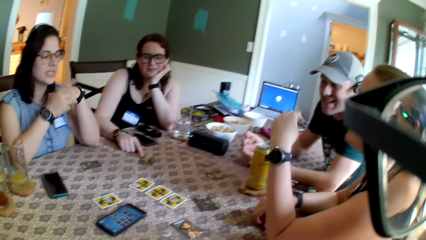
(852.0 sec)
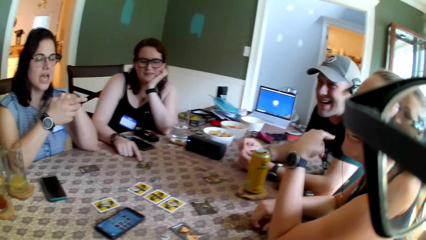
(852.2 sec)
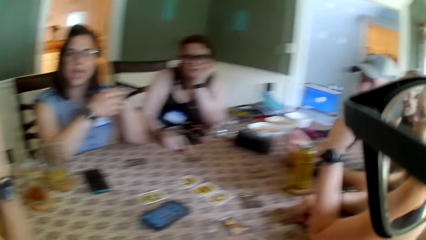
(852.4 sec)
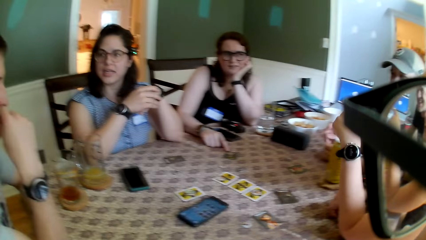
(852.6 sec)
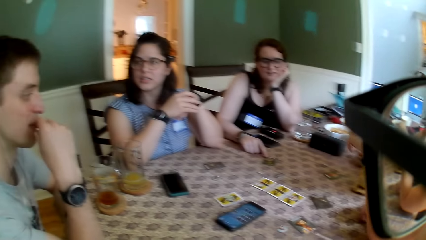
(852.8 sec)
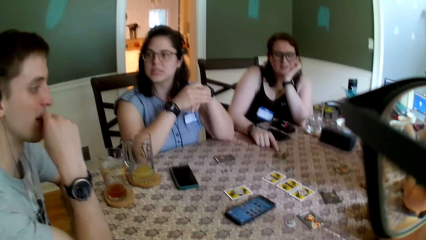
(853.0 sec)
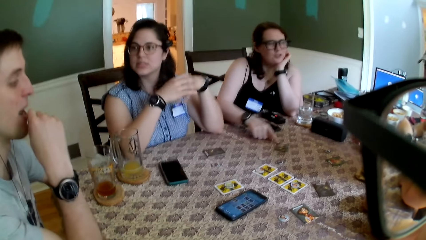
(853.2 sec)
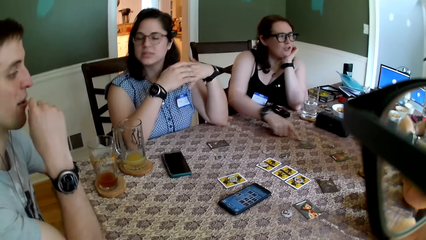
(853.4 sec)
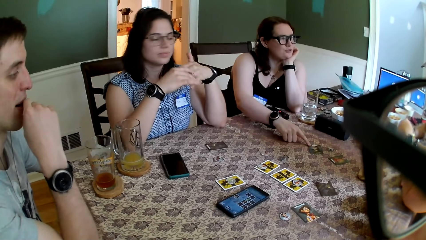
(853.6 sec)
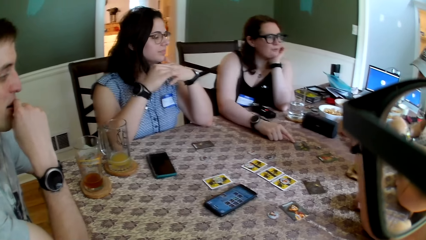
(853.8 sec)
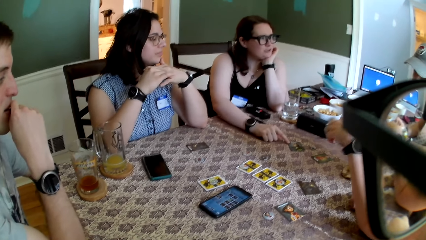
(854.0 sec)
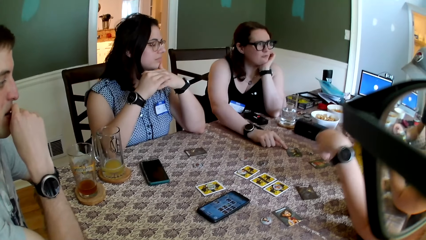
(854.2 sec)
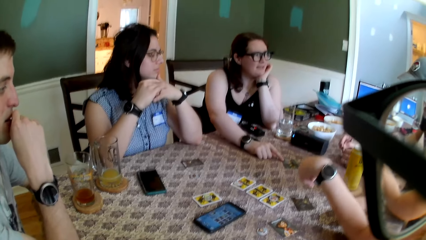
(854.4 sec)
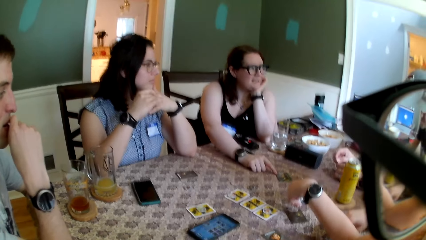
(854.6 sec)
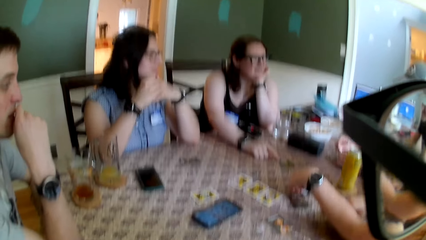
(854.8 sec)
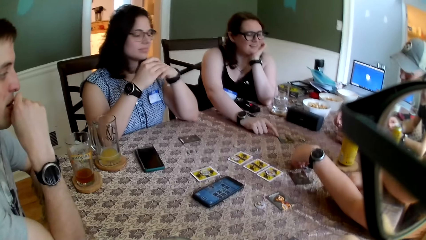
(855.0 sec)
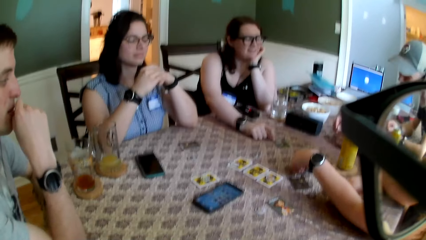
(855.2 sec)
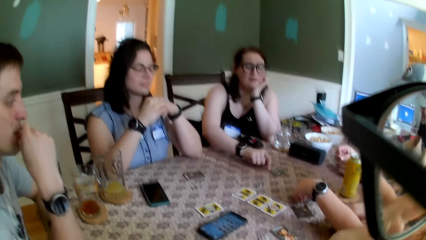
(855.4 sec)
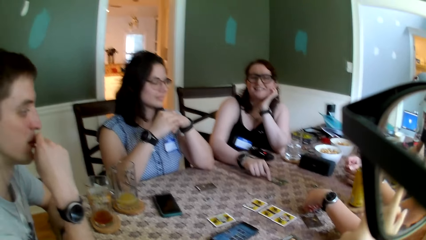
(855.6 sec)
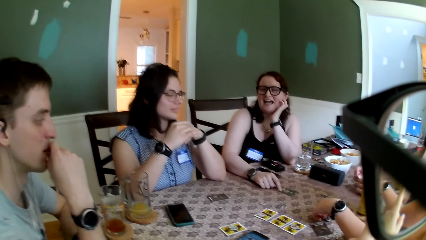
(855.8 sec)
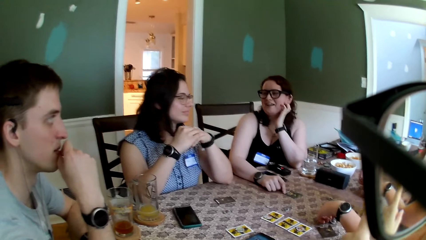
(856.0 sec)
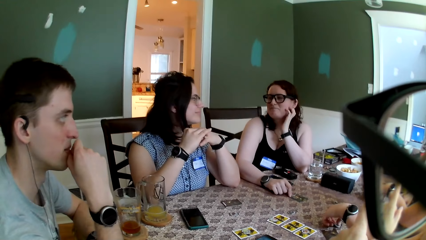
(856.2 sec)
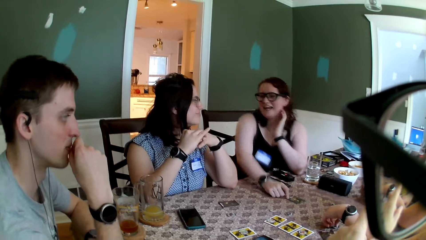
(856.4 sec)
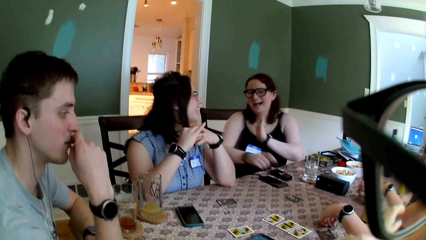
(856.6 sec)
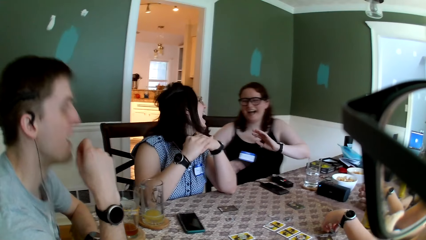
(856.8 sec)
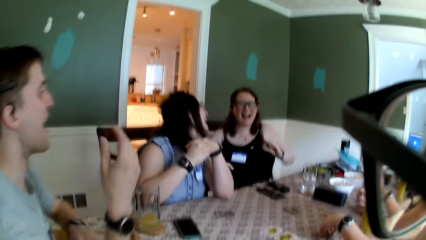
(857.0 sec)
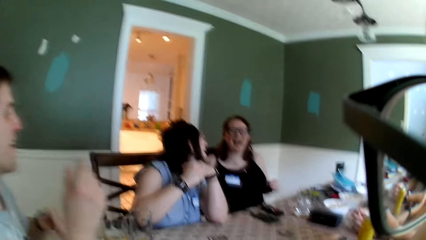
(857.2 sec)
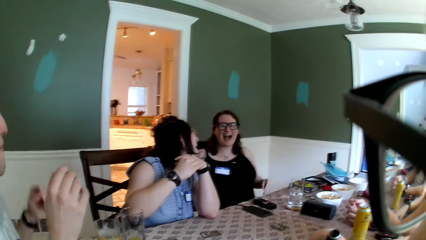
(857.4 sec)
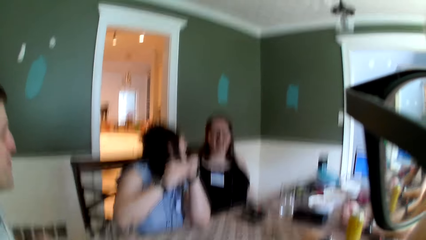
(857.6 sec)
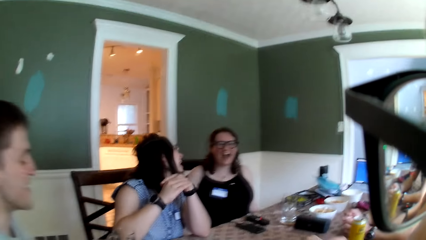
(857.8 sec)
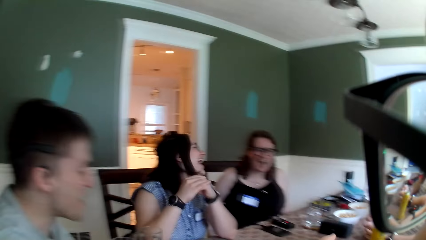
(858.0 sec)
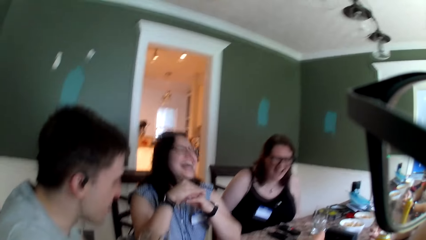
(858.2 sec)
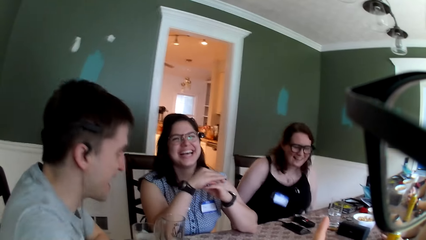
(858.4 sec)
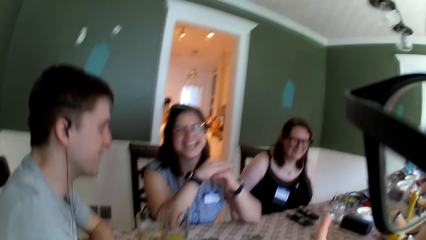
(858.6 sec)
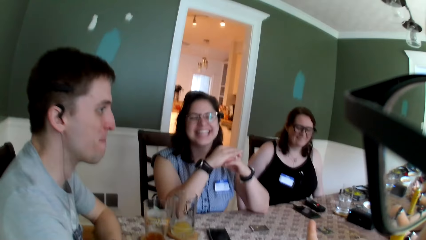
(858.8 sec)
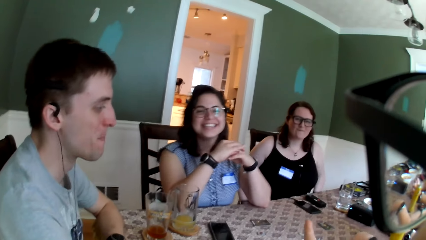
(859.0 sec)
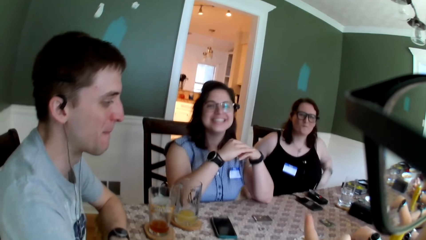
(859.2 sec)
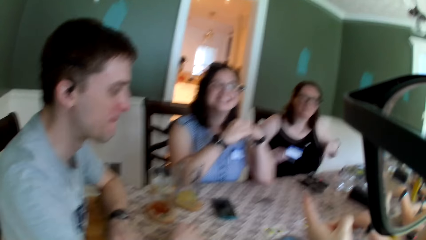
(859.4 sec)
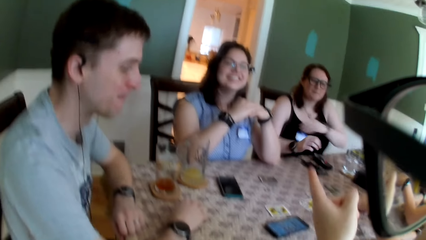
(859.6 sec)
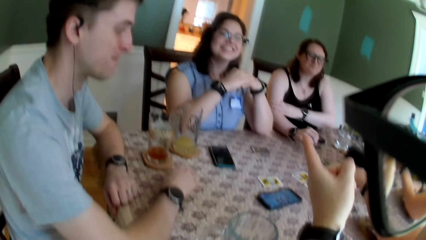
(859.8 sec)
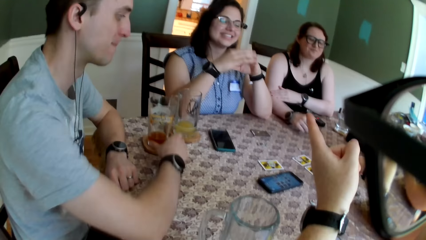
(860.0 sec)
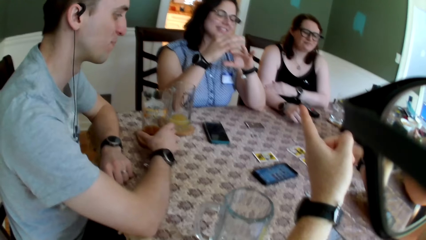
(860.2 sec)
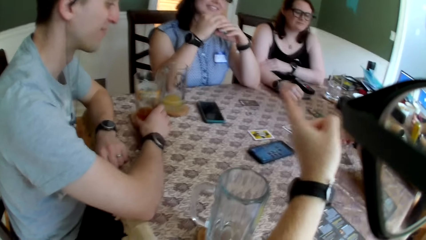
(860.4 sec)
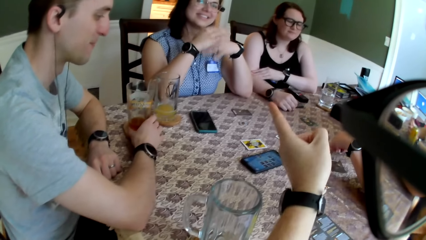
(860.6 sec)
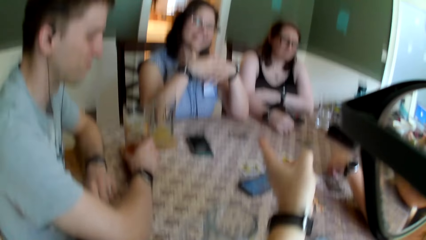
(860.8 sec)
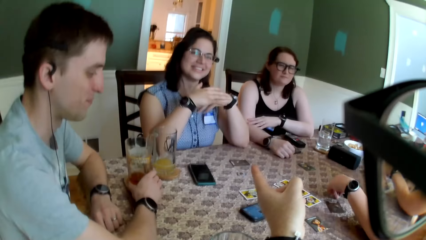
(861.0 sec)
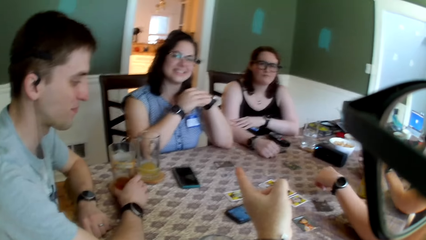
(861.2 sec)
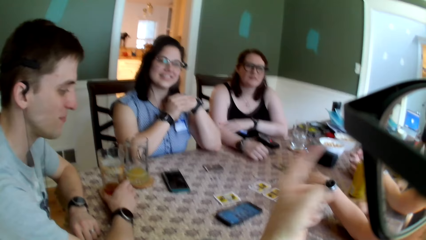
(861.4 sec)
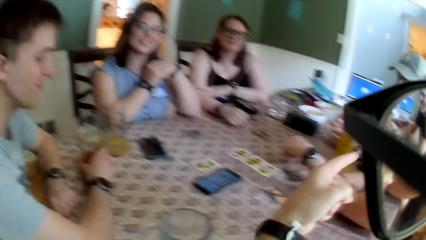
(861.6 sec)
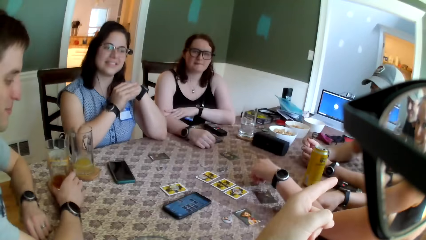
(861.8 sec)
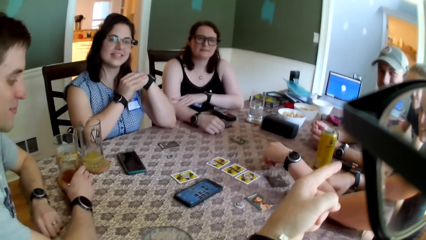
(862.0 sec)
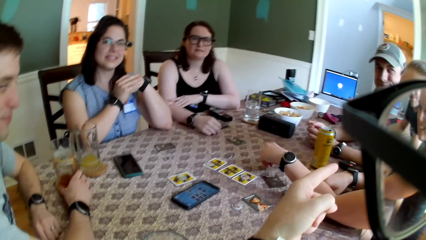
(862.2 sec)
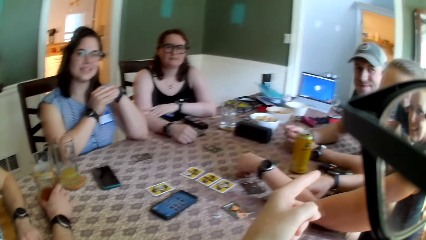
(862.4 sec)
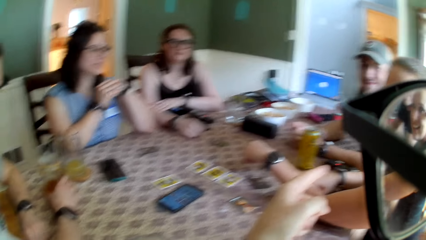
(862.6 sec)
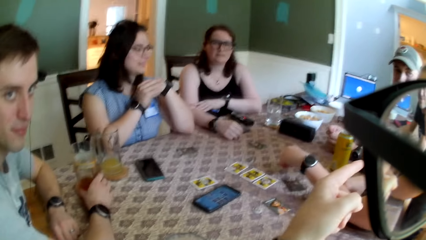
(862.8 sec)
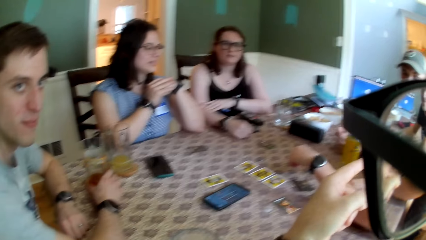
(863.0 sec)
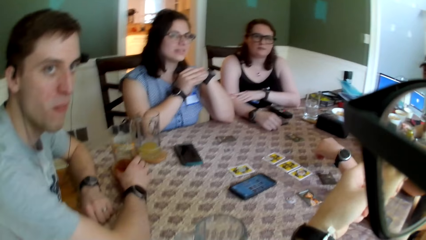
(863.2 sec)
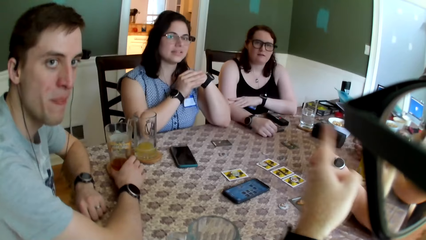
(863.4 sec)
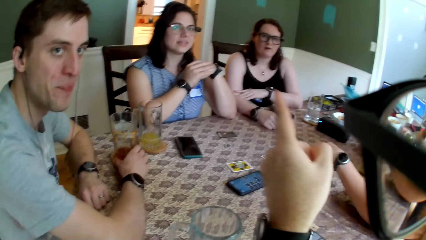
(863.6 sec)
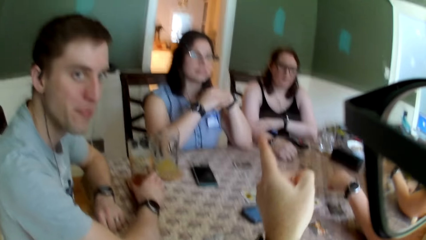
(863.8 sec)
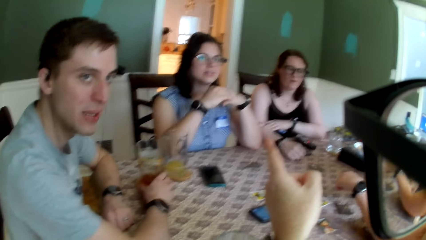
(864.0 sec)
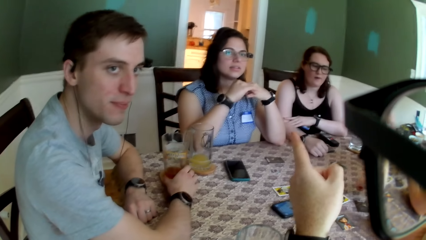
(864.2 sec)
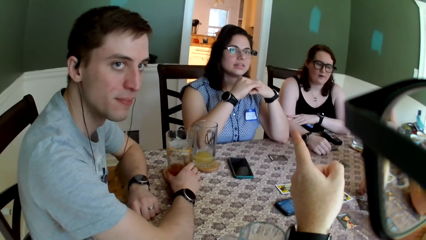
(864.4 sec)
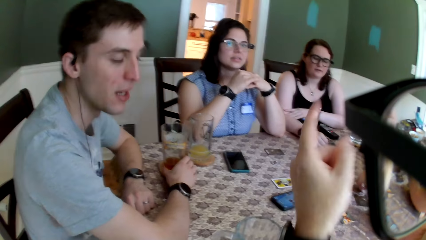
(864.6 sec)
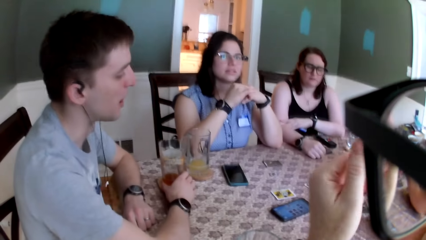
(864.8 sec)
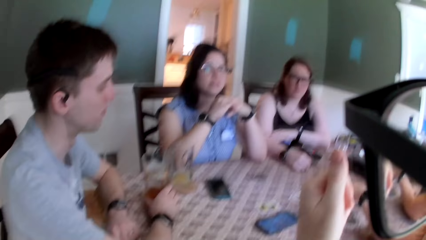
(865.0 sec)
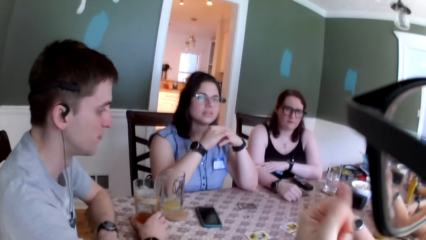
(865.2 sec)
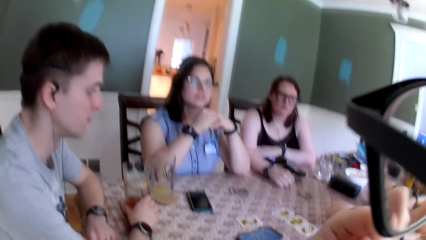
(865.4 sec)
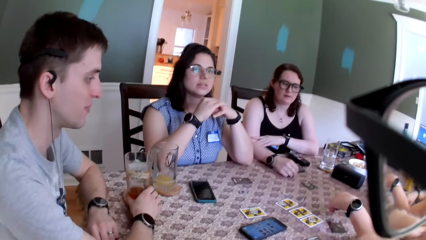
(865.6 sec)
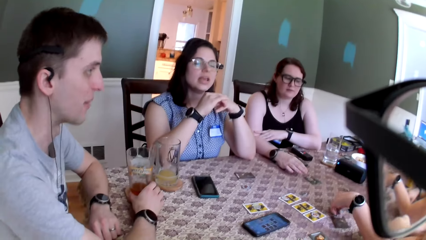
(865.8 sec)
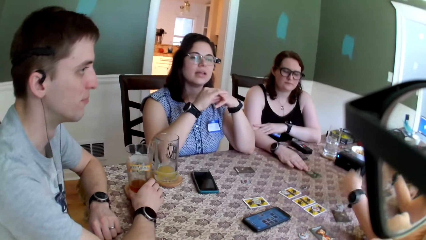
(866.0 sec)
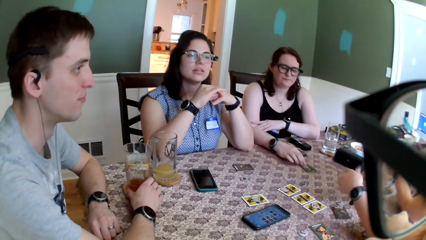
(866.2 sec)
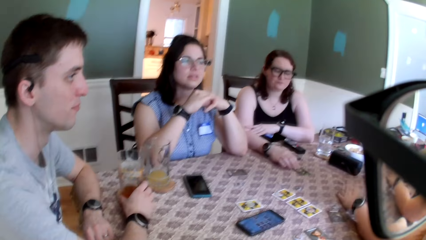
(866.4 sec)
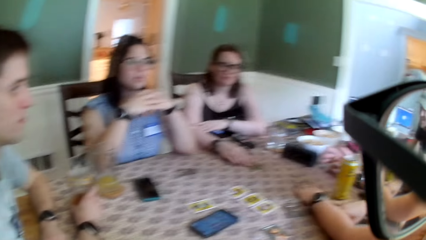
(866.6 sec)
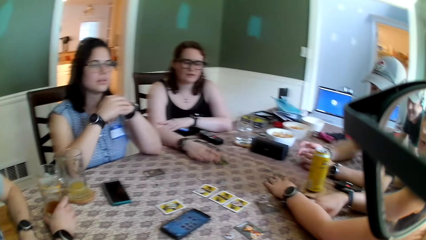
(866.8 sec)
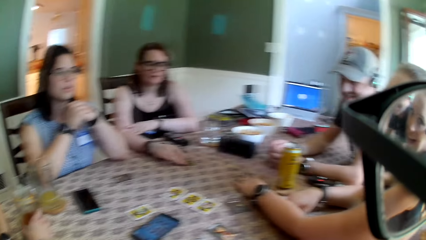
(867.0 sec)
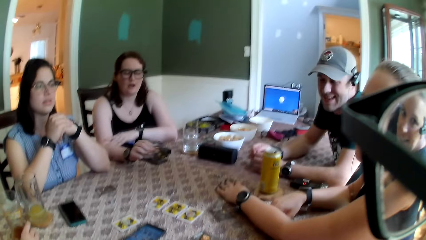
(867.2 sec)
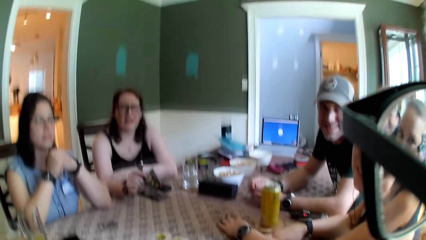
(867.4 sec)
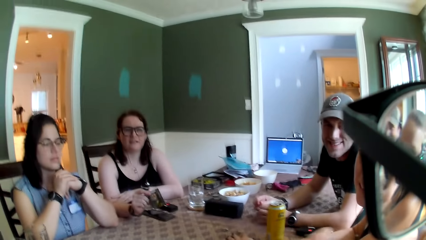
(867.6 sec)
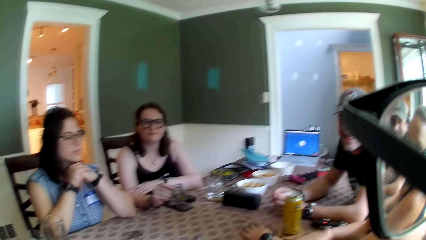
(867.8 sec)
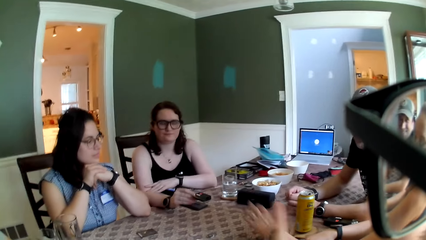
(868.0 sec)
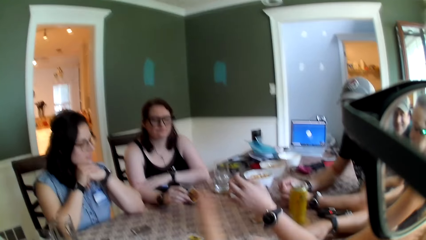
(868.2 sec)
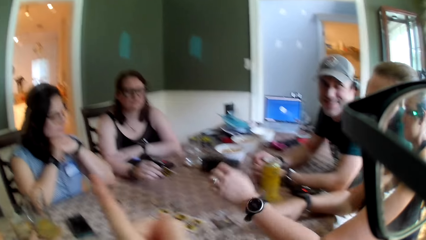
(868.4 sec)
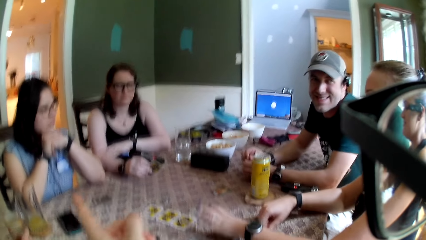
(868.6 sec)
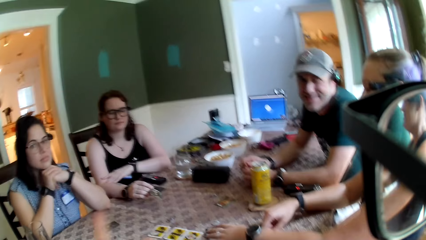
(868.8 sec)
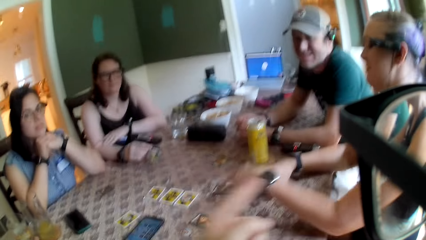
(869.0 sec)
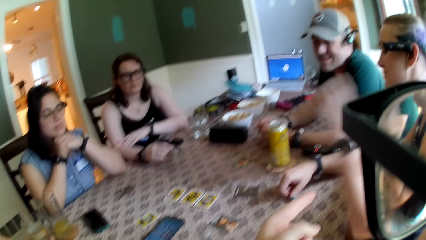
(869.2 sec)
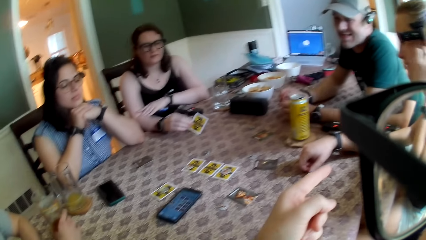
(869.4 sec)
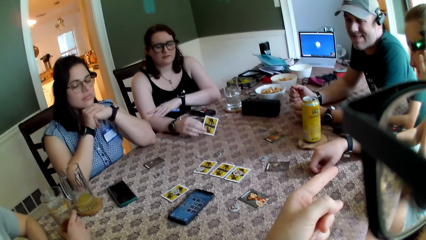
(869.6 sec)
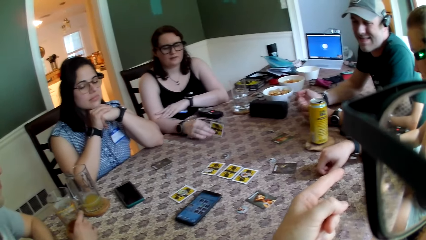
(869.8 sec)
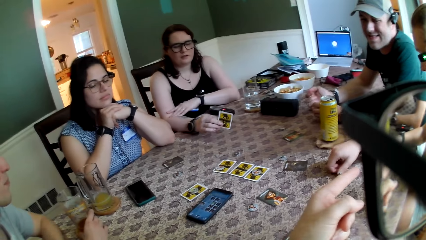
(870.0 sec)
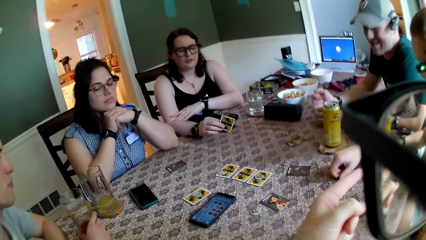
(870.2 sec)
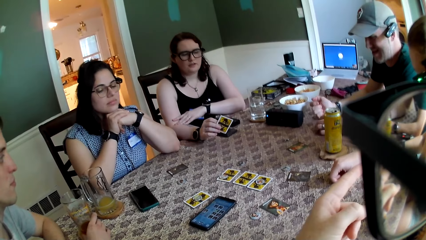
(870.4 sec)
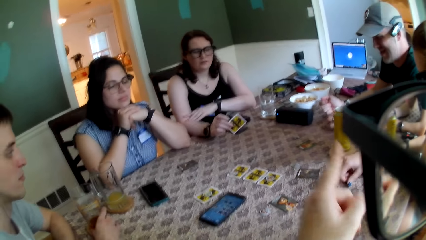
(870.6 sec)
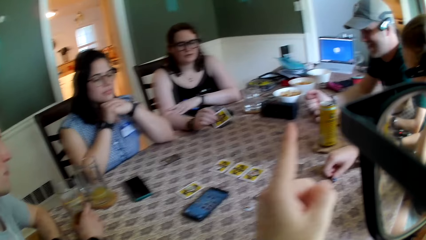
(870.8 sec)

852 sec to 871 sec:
A woman converses with a man. The woman points her left hand to another man. The first man interacts with the other people. Another woman pushes the card to the second man and converses with the second man. The first woman puts her left hand on a card on the table. The camera wearer converses with the group of people. The second woman interacts with a third woman. The third woman interacts with the second woman. The camera wearer gesticulates with his left hand and points his left hand to the third woman. The first man holds a cup on a coaster on the table with his right hand. The camera wearer points his left hand to the second man. He points his left hand to the third woman. The first man converses with the camera wearer. The first man nods his head. The camera wearer touches his mouth with his left hand. The second woman picks up the card on the table with her right hand. The first woman hits her left hand on the table. The second woman flips the card in her hand. The camera wearer gesticulates with his left hand.
